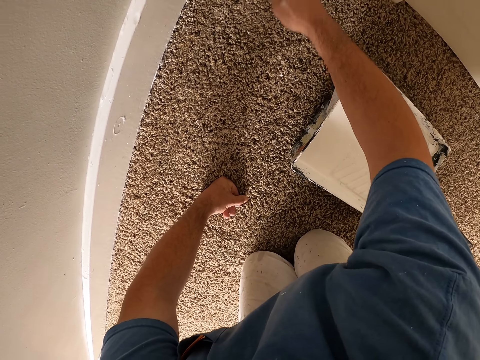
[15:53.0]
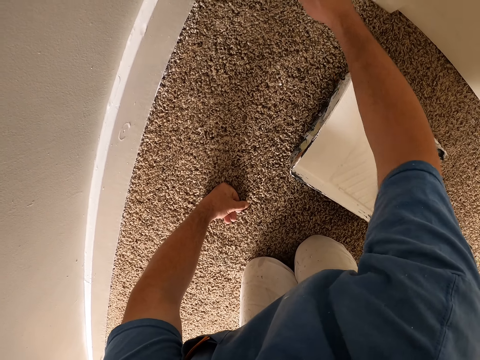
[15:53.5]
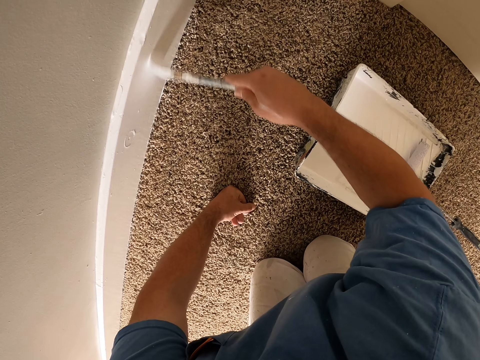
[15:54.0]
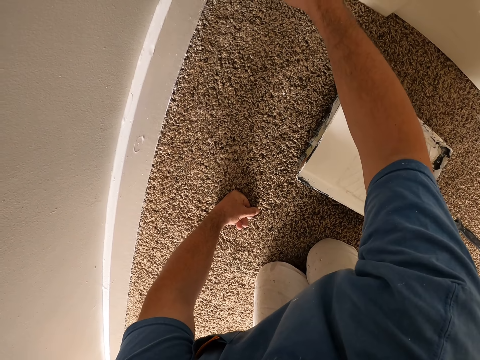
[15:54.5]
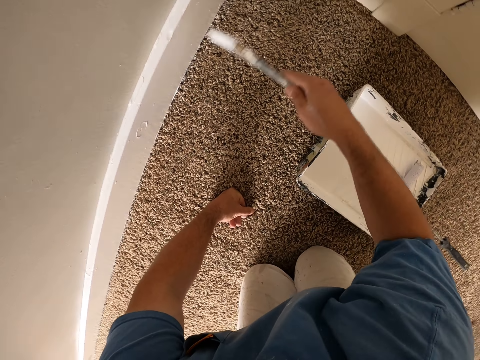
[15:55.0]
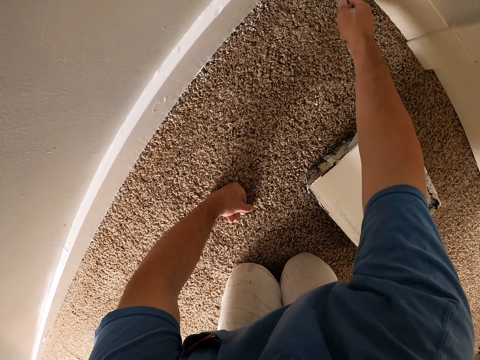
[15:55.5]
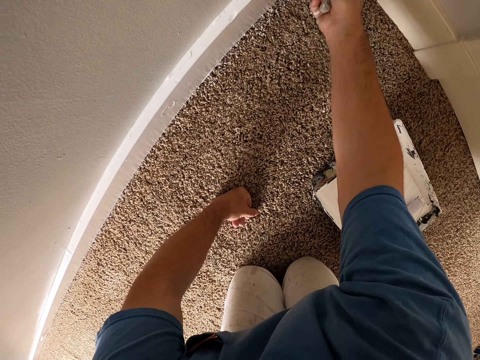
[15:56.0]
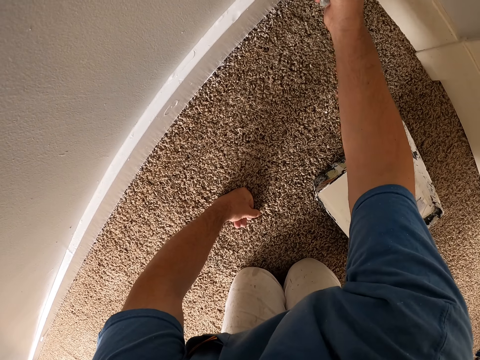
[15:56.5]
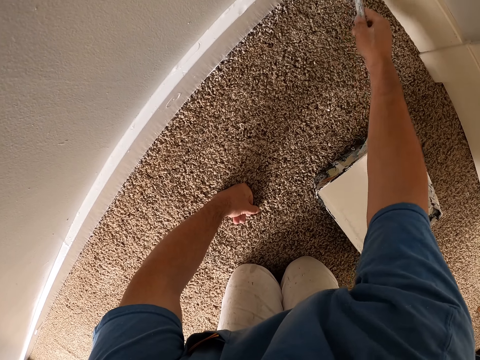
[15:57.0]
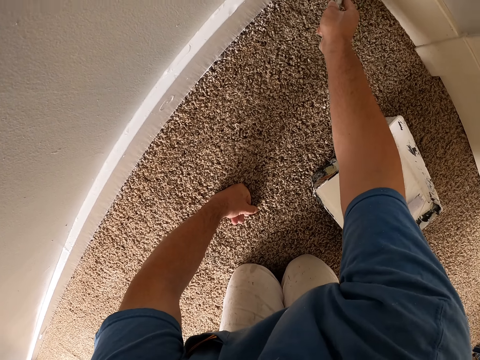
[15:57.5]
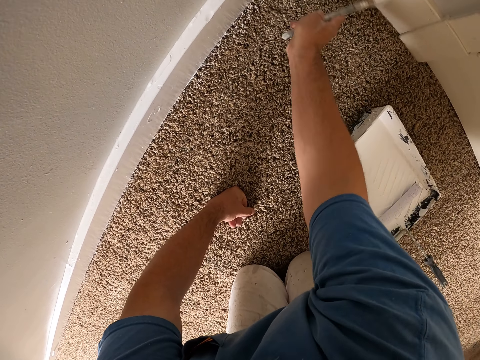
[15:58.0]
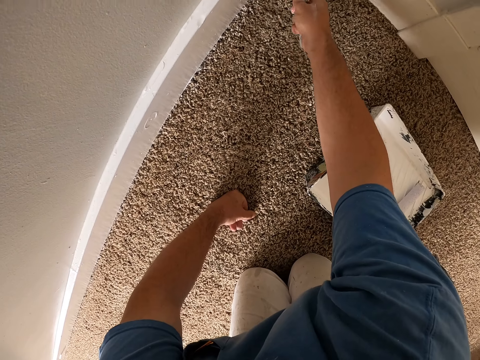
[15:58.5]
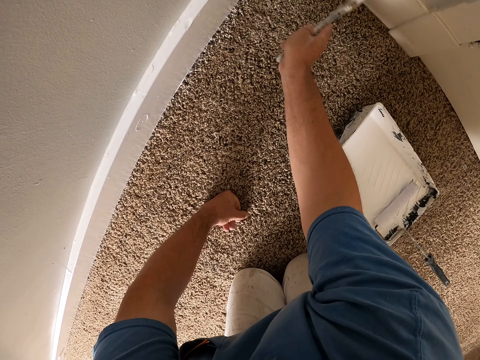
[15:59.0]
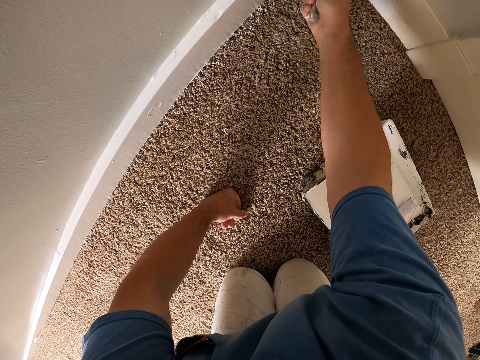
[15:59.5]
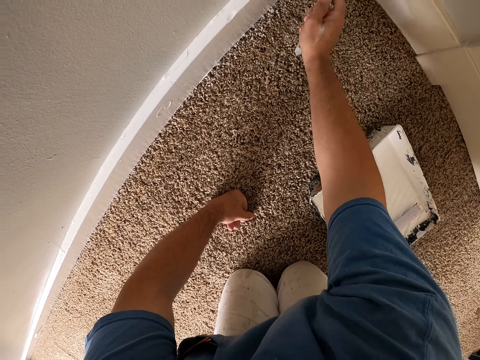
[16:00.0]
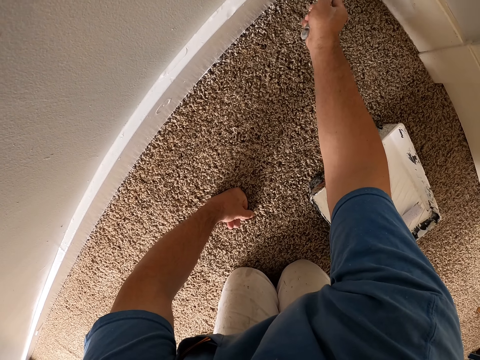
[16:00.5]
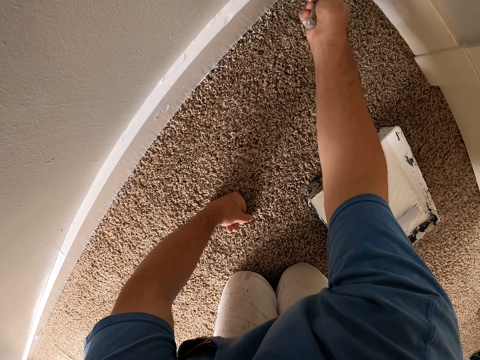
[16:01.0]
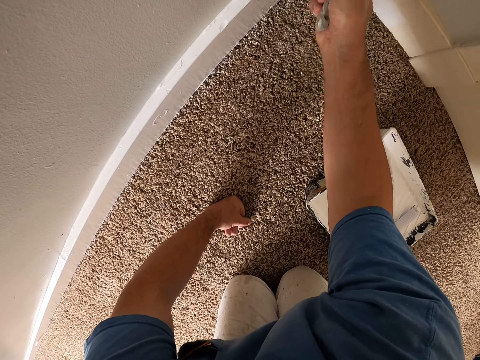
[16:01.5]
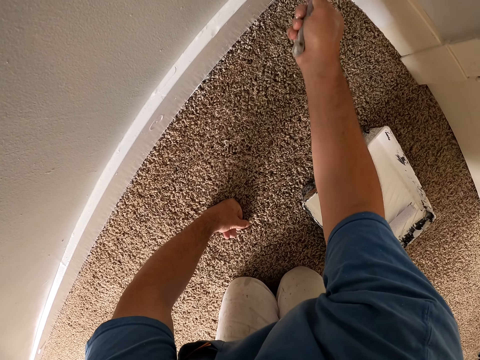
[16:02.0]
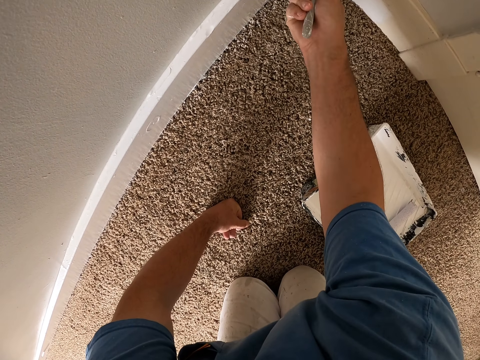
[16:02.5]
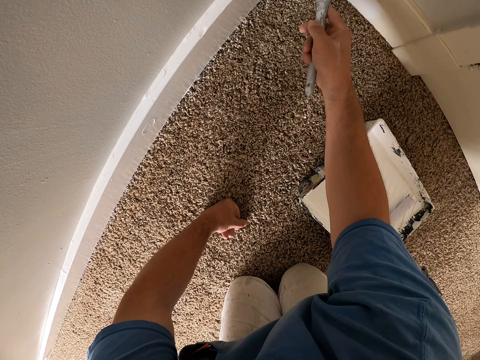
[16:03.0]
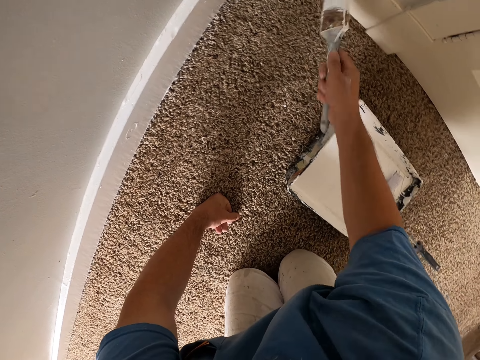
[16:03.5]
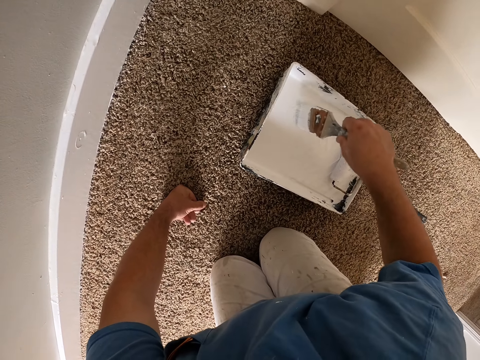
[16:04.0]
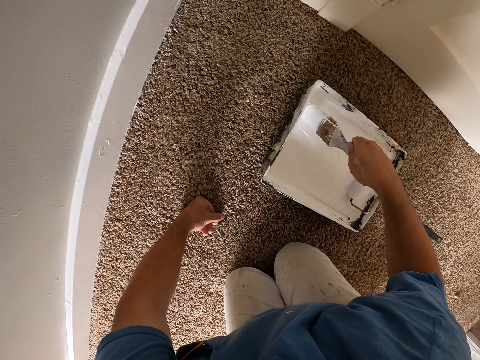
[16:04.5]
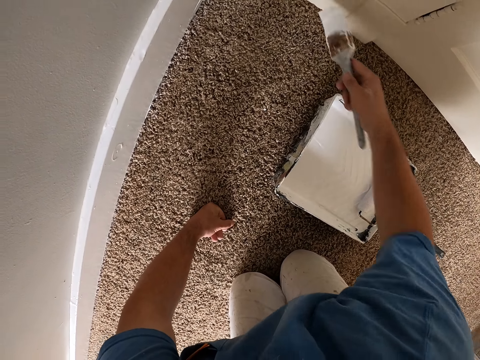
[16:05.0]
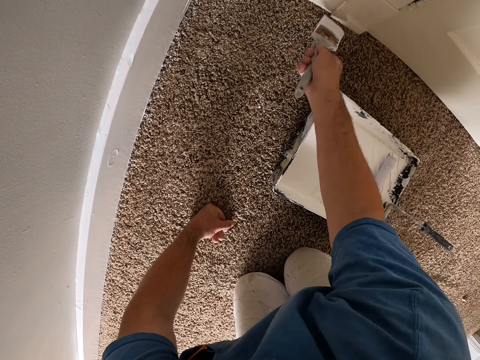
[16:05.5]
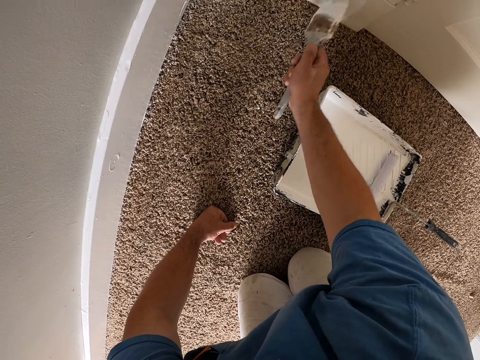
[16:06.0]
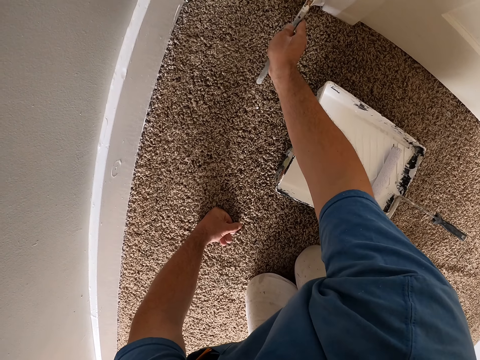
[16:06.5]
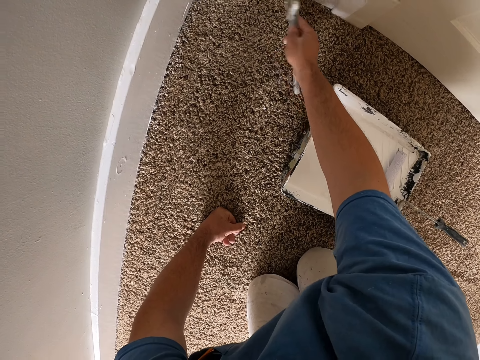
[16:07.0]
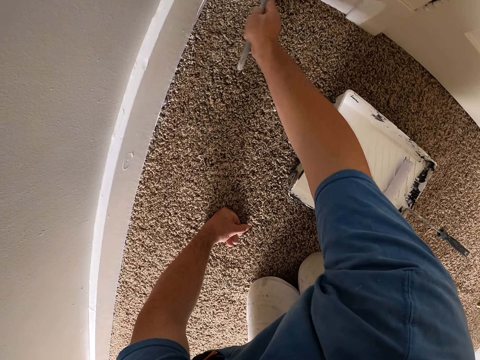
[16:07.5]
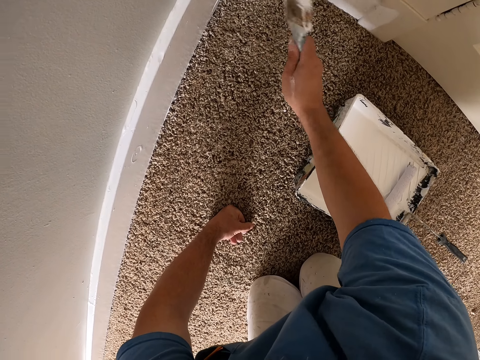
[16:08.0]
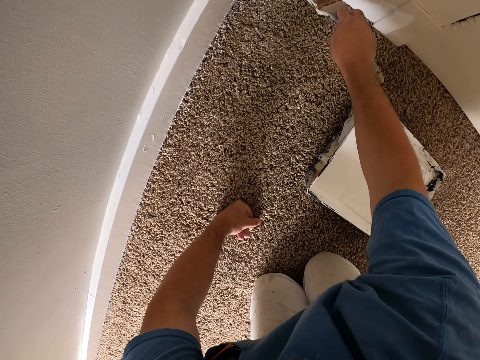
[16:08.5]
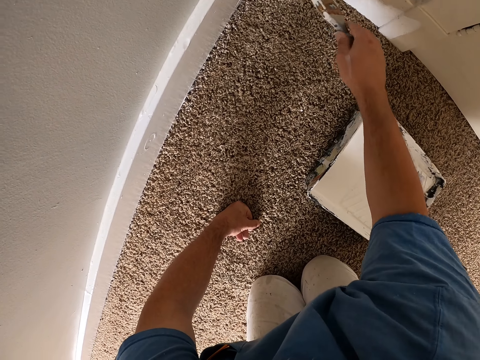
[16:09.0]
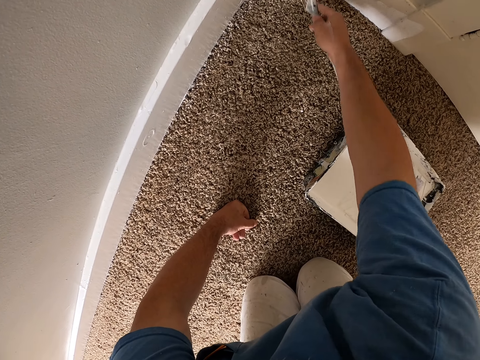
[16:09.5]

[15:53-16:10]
The camera wearer scoops paint with a paint brush on a paint tray on the floor. They paint a baseboard with the paint brush.

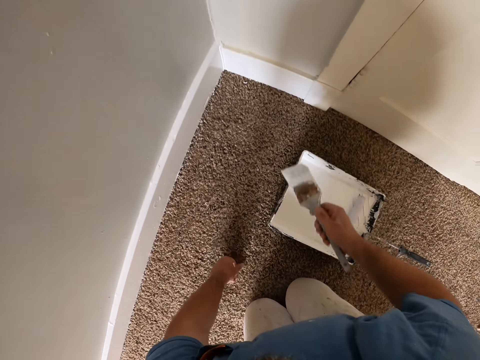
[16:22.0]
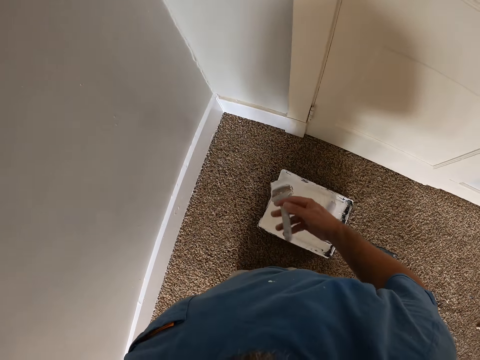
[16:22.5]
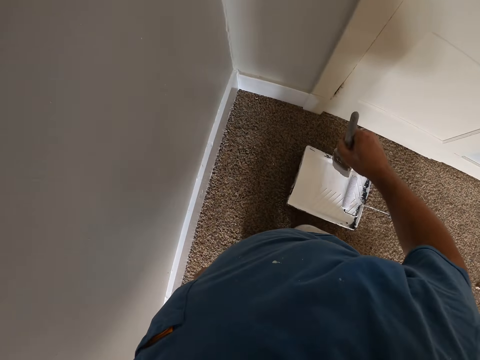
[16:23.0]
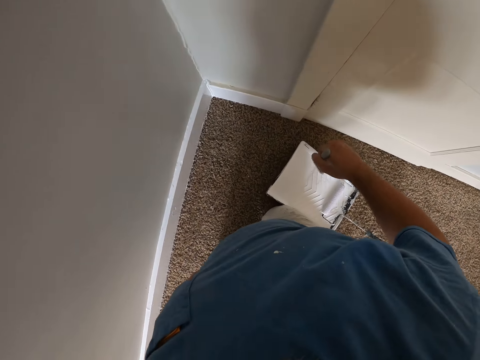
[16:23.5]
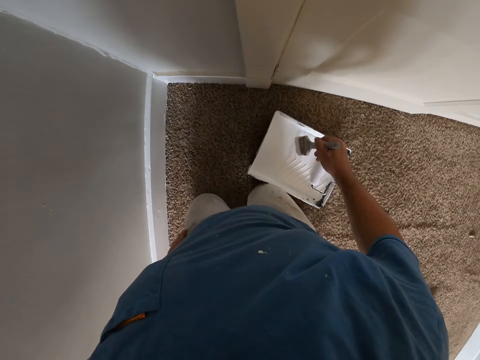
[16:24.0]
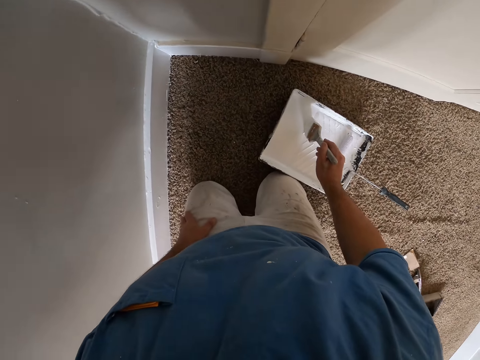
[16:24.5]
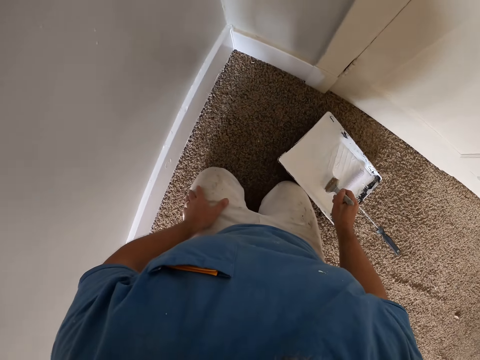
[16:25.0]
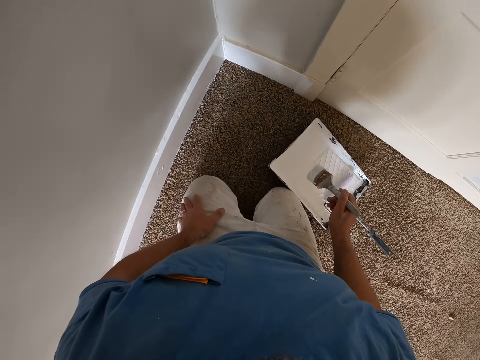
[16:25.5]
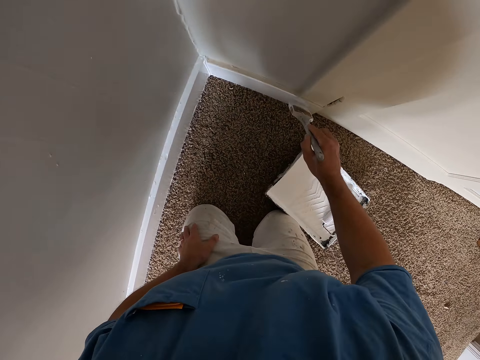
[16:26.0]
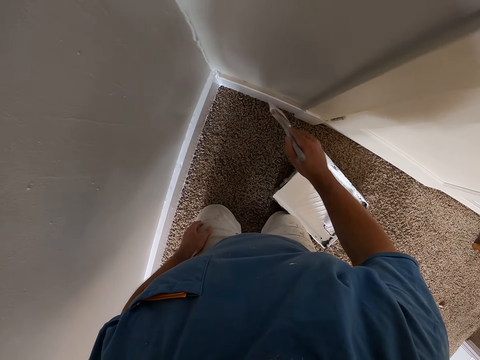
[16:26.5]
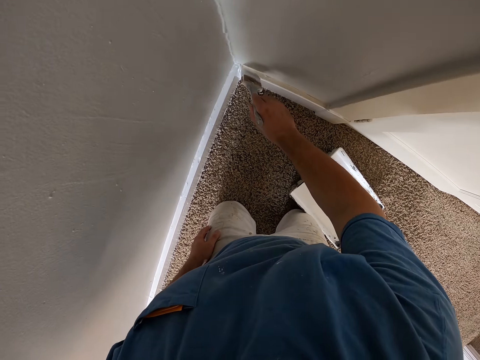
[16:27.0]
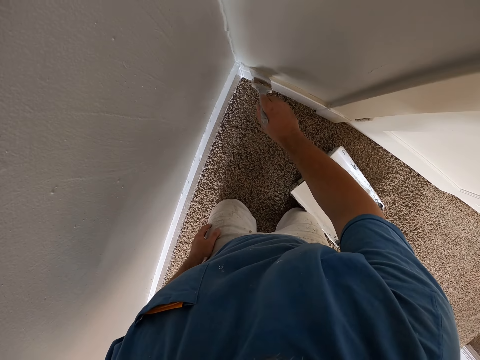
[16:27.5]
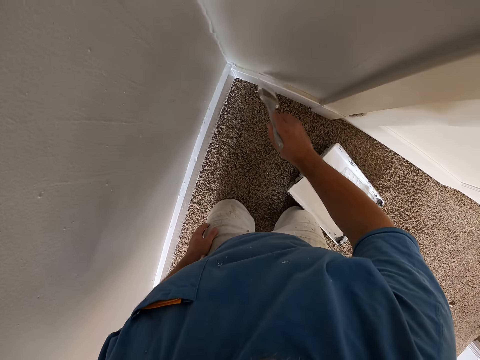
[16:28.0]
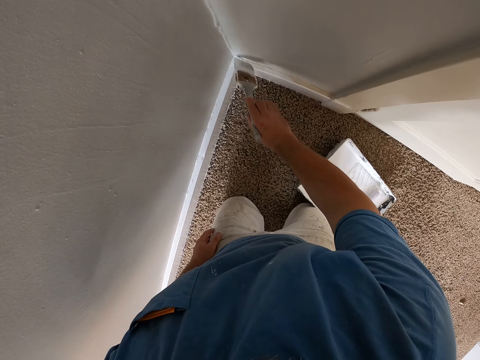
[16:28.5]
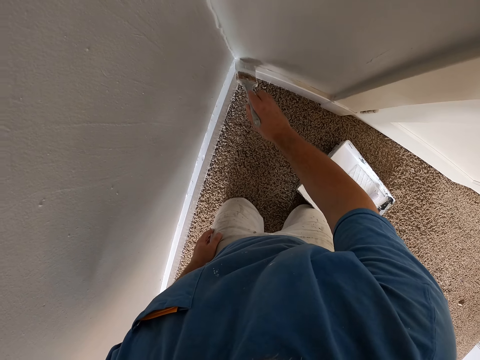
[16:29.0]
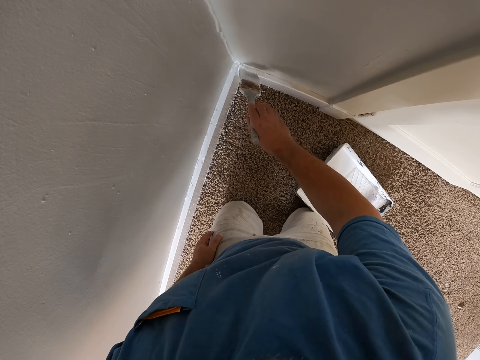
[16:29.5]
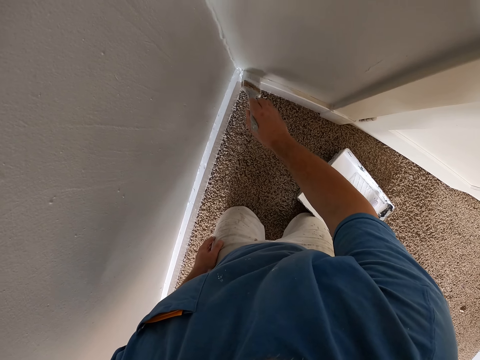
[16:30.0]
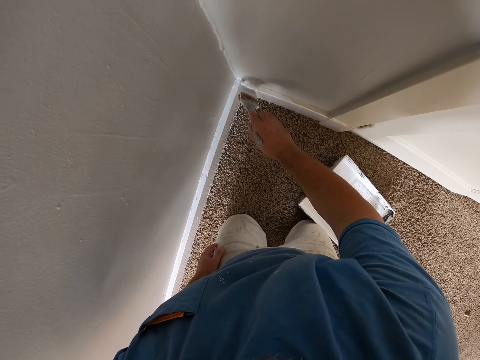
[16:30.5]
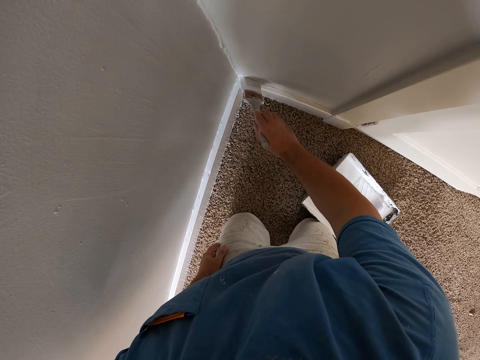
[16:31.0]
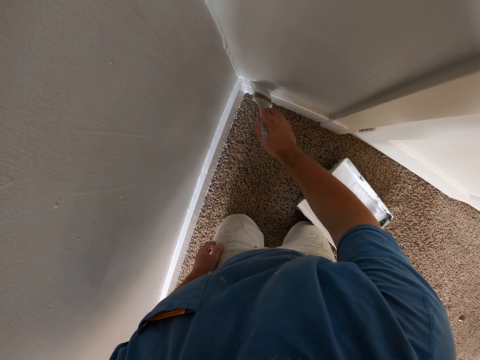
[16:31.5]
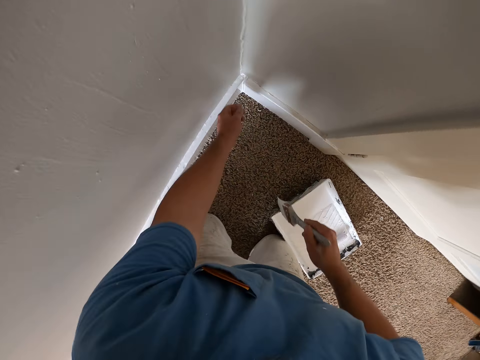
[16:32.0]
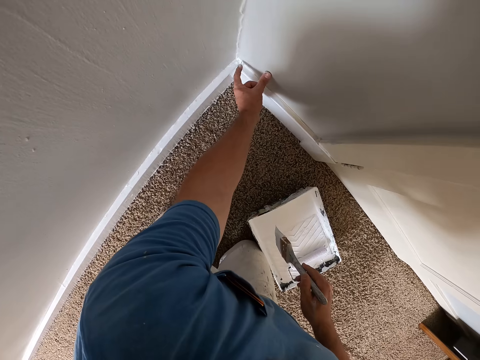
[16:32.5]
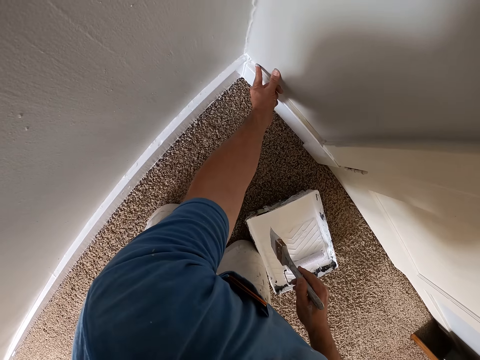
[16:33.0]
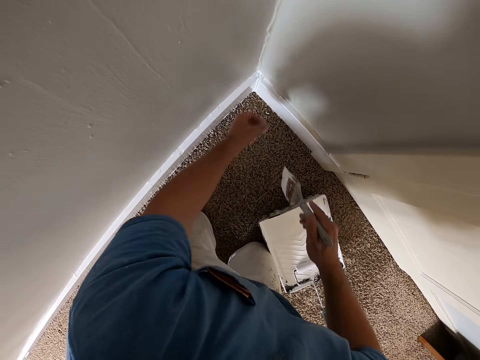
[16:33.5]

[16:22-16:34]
The camera wearer flips a paint brush with a hand. He pushes the paint tray on the floor closer to the wall with his knee. He scoops paint with the paint brush on the paint tray on the floor. He paints a baseboard with the paint brush. He touches the wall with his hand. He wipes paint on the baseboard with a finger.
